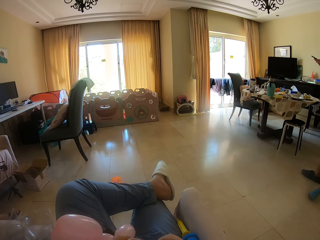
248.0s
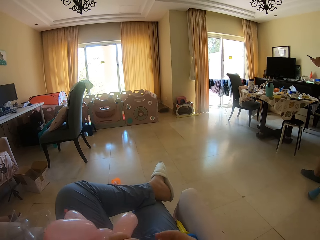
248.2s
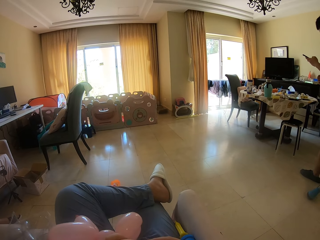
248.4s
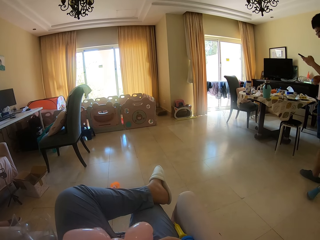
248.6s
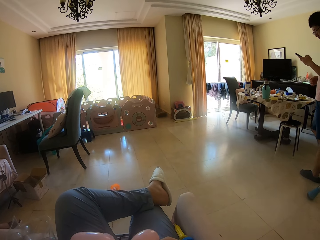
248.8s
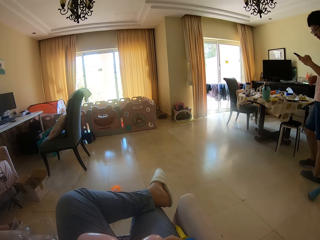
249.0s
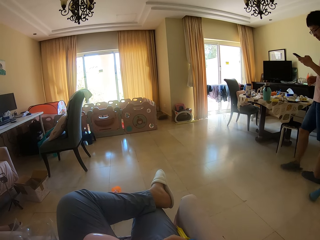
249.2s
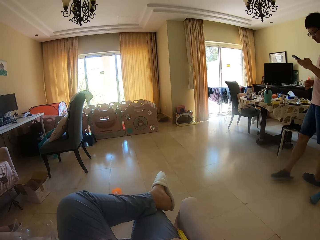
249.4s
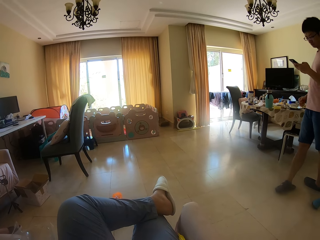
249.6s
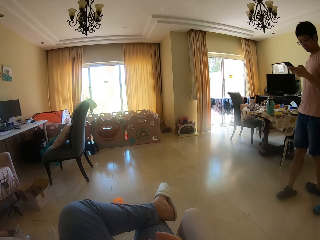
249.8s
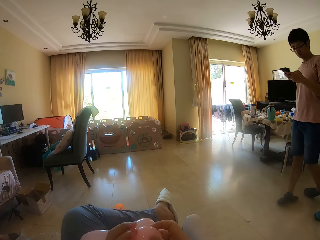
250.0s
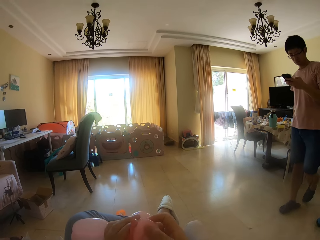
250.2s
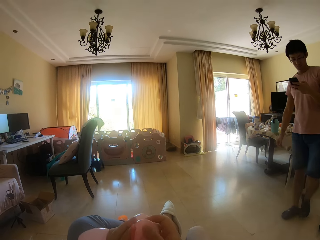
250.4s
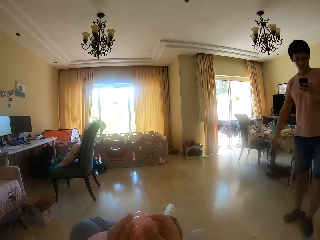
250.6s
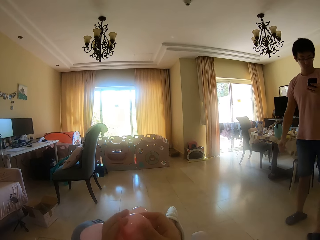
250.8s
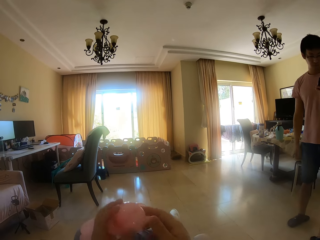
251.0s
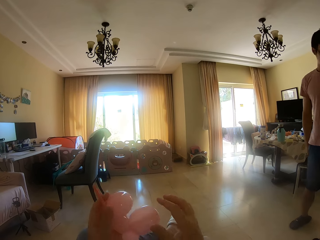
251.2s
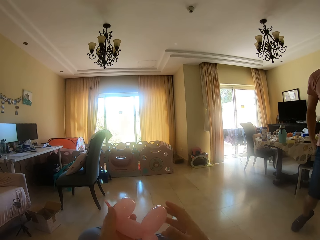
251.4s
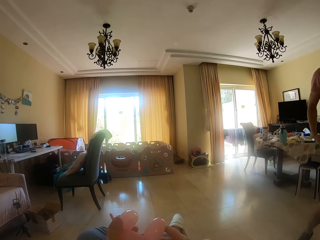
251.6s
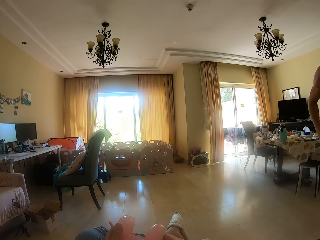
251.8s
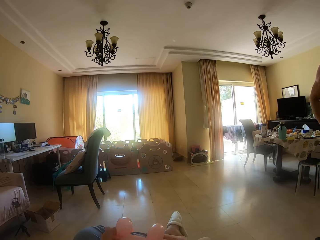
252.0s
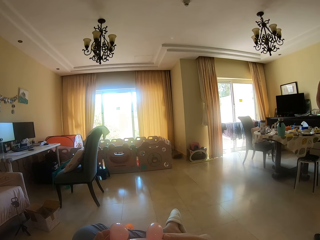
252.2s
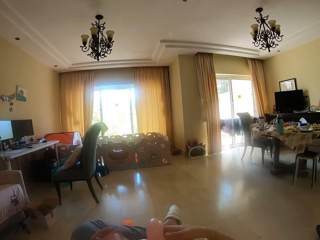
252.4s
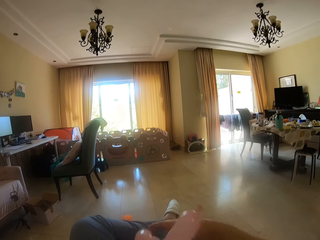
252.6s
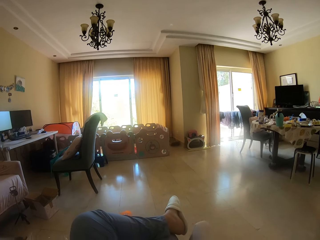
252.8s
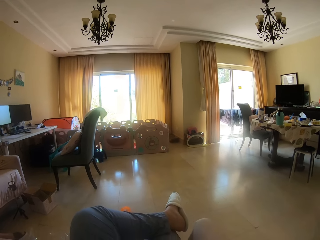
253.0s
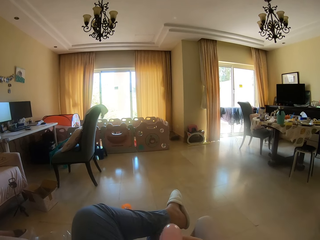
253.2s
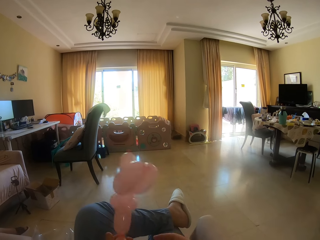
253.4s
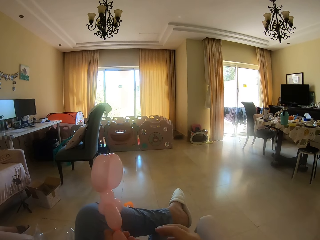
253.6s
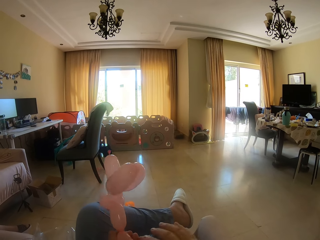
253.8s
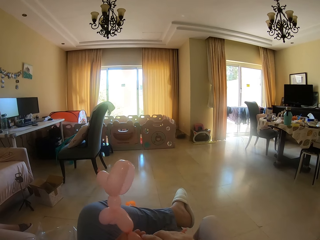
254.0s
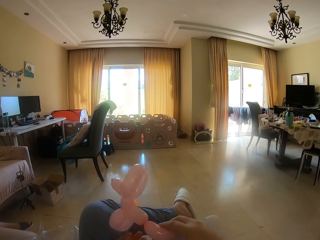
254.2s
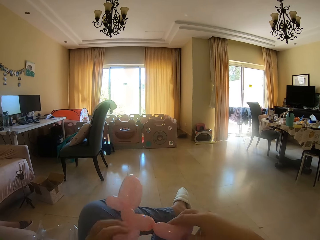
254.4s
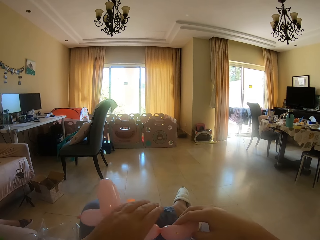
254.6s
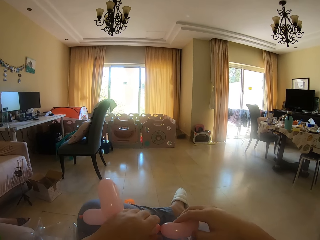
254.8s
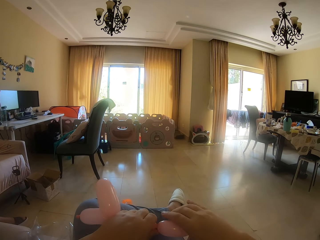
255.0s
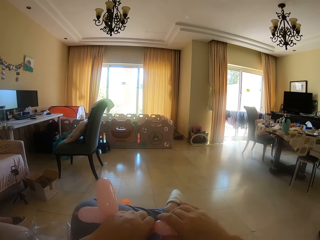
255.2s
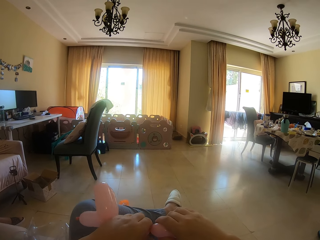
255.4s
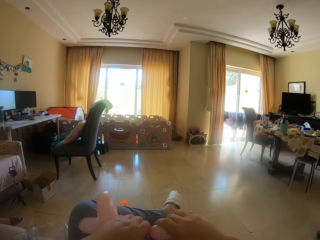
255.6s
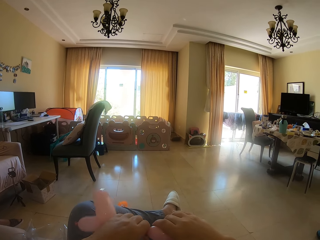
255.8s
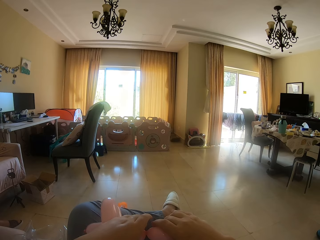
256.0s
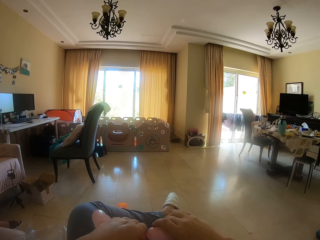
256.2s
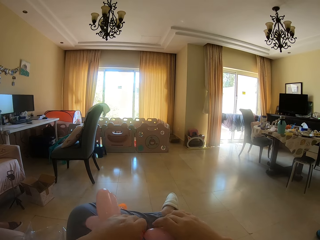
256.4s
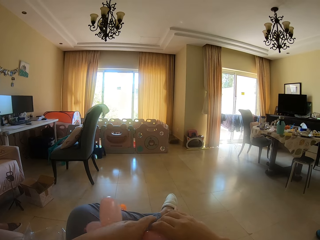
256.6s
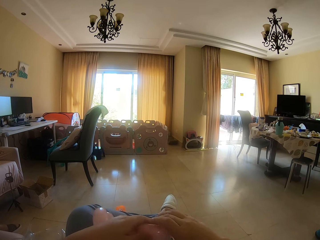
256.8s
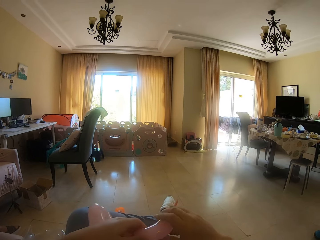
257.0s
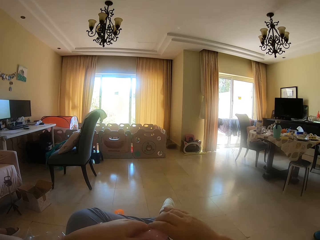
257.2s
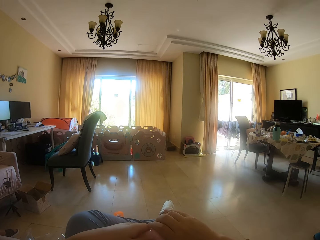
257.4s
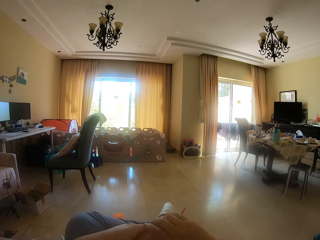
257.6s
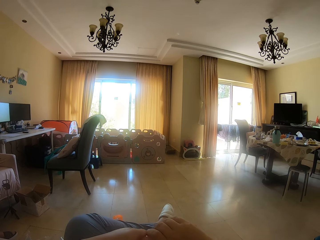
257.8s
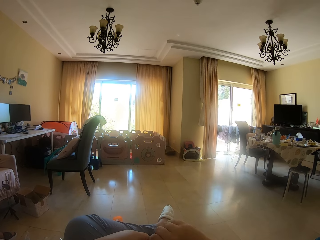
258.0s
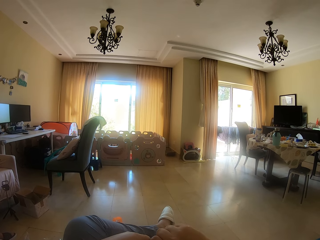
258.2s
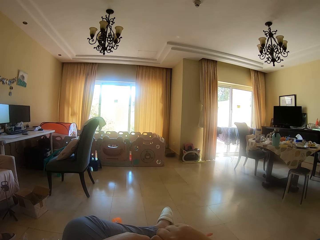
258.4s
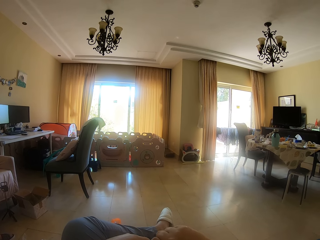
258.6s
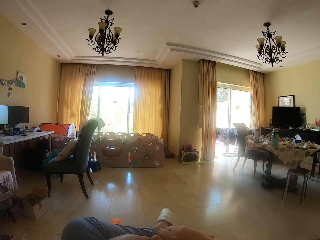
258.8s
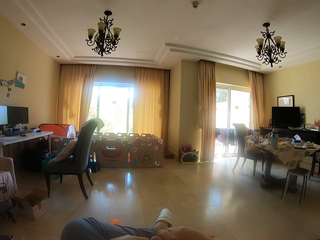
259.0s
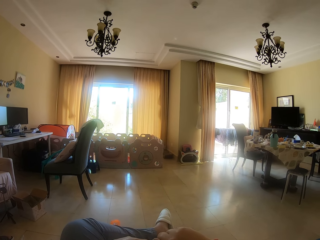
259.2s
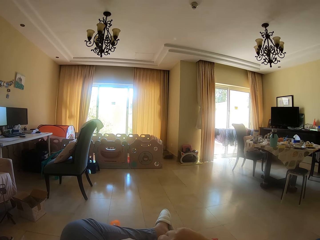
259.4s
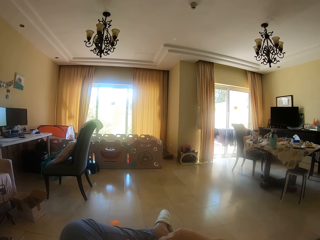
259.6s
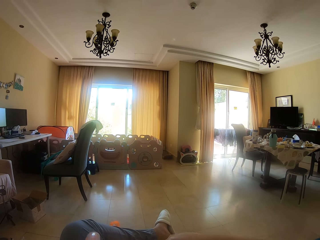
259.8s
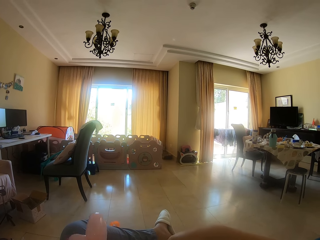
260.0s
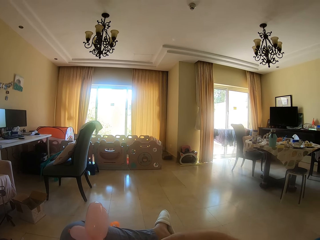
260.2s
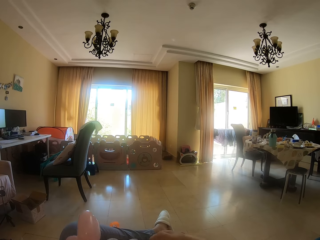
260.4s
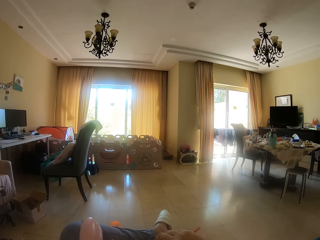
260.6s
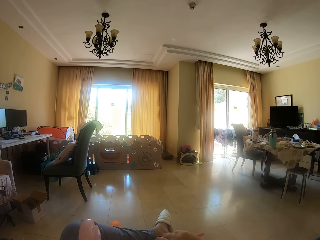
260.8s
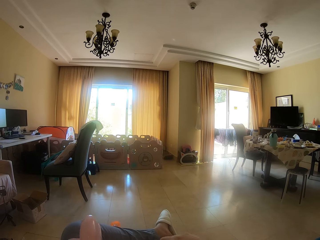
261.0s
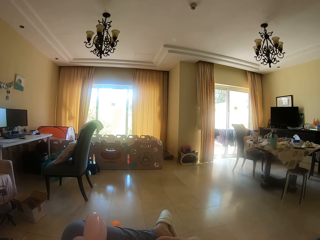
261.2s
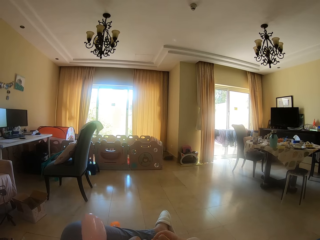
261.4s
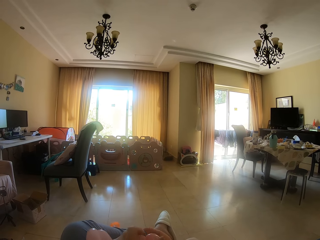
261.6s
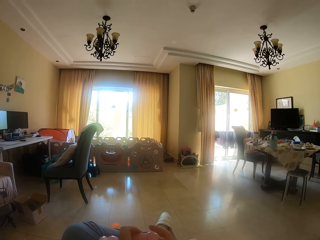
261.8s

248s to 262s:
A man walks around. The camera wearer presses a balloon. The man touches his body. The camera wearer holds the balloon with the other hand. They lift the balloon. They hold the balloon. They hold the balloon again. They move a hand along the balloon and twist the balloon.

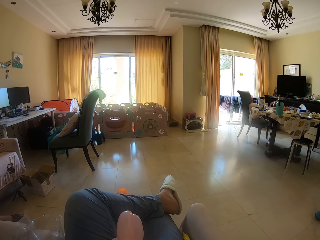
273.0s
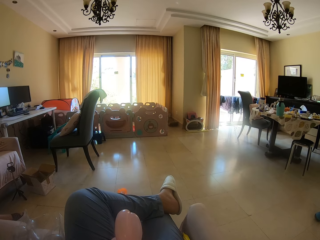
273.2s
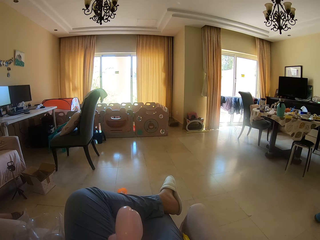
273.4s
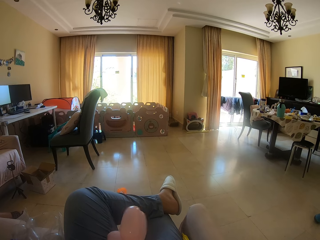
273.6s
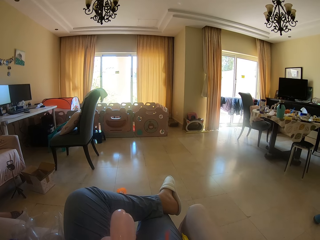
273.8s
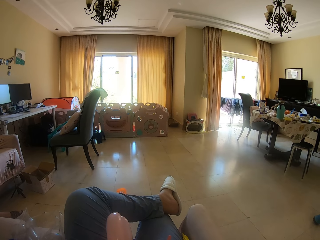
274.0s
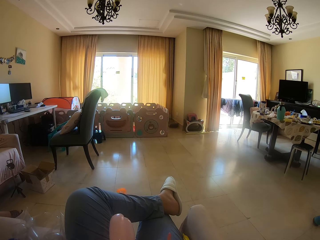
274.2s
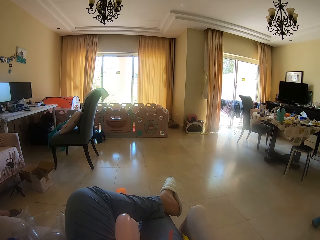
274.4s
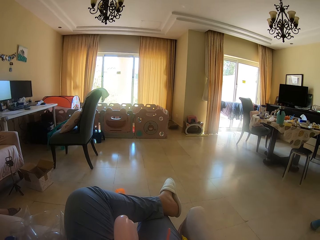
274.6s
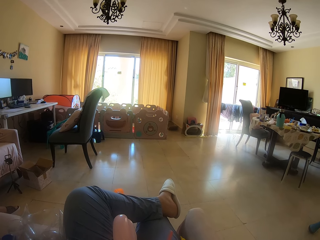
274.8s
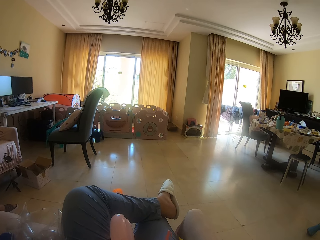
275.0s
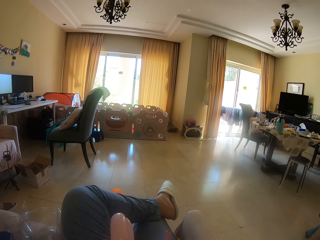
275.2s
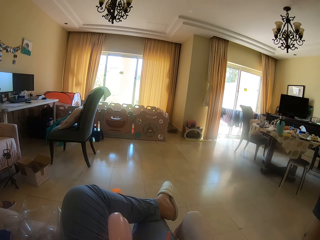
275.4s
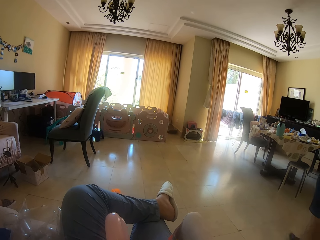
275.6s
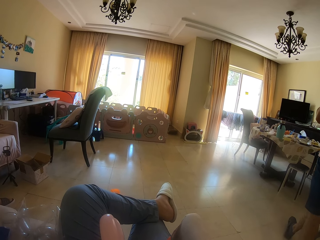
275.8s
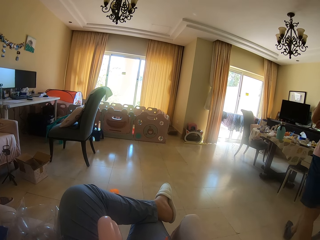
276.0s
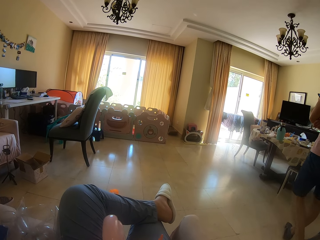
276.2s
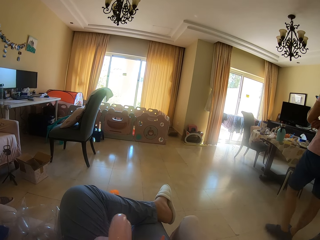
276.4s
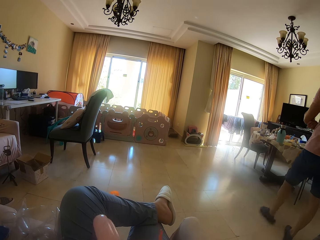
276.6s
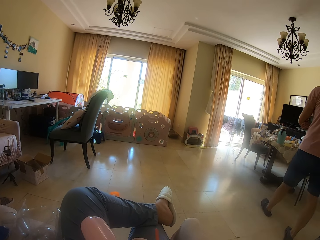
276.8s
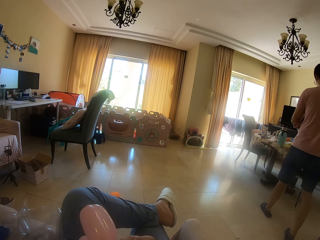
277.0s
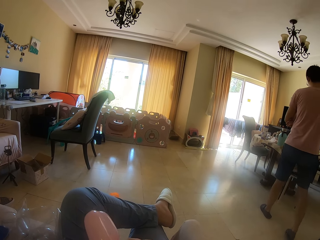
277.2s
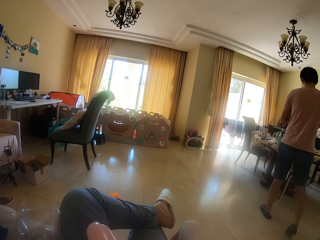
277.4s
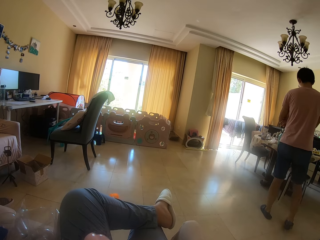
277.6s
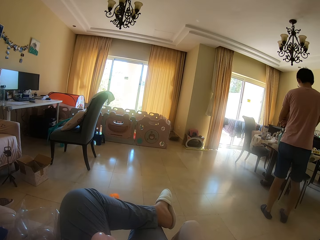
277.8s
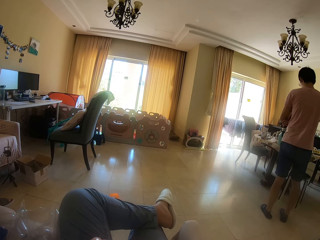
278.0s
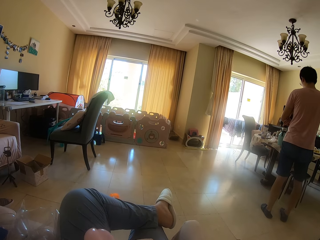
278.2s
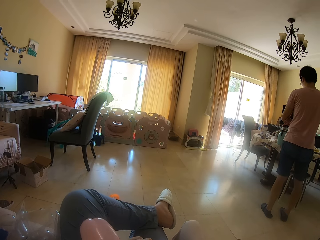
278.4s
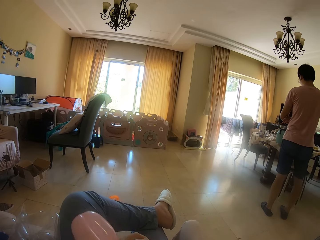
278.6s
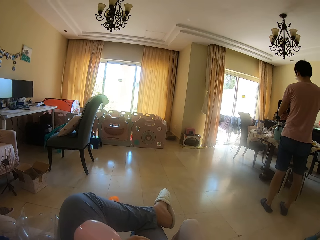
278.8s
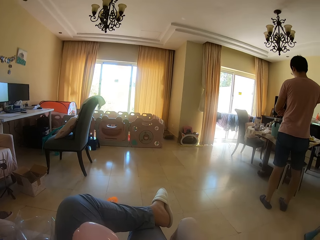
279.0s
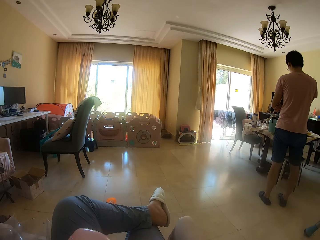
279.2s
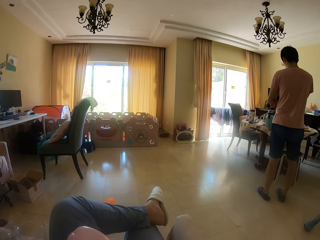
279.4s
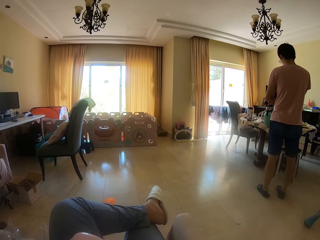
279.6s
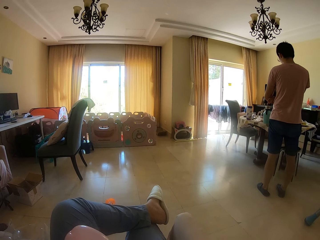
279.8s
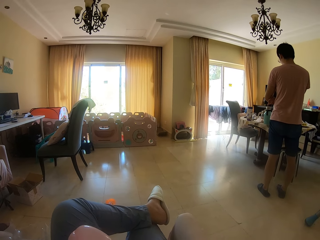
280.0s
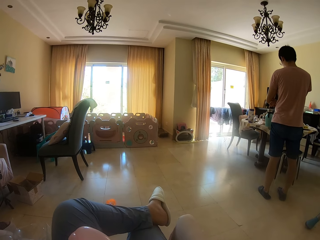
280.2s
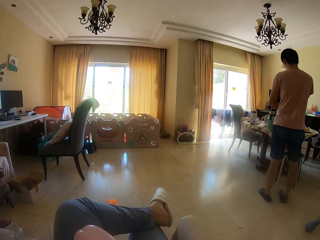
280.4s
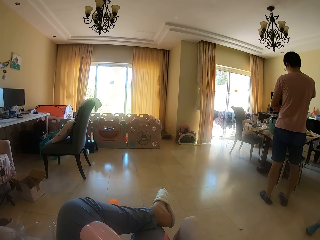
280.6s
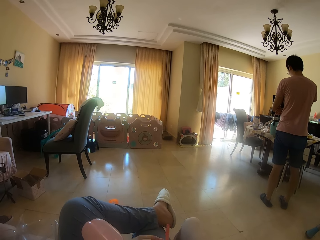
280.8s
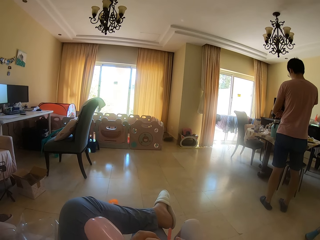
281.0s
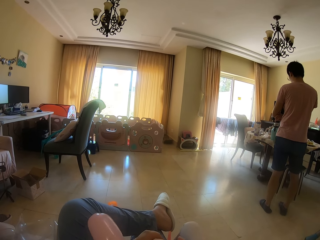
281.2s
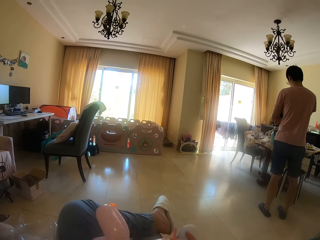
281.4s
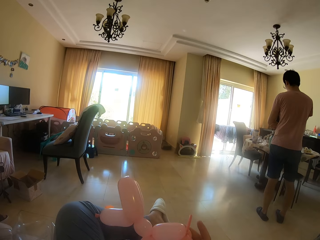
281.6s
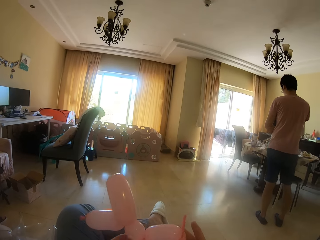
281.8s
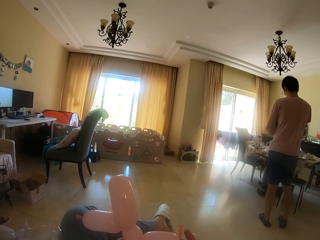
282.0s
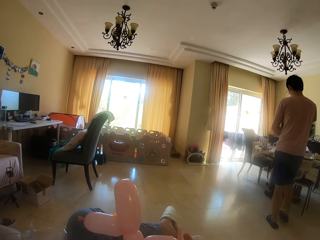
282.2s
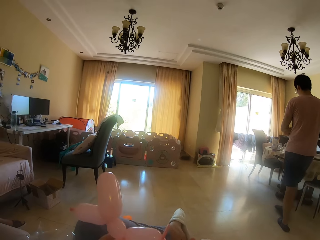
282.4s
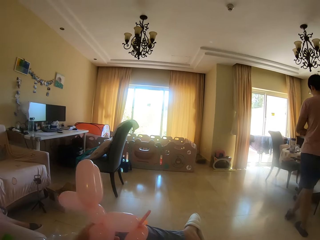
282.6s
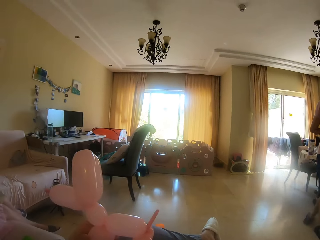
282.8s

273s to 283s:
A man walks around. The camera wearer moves the balloon.
